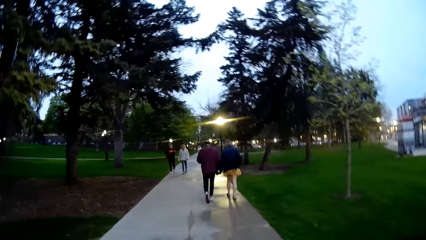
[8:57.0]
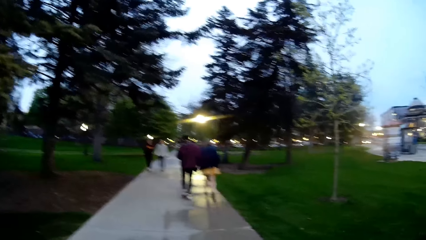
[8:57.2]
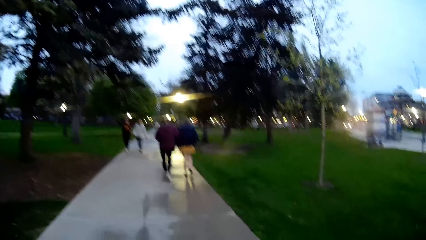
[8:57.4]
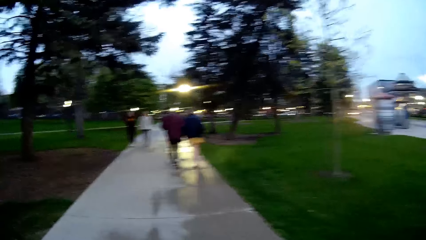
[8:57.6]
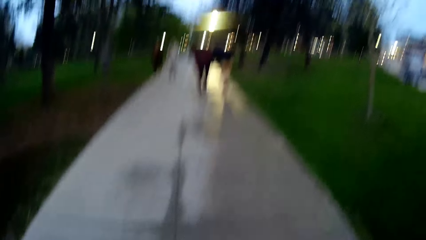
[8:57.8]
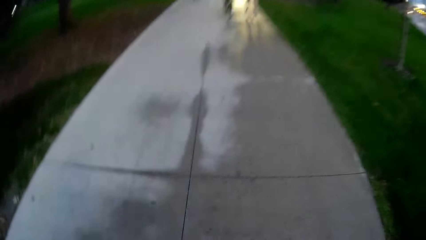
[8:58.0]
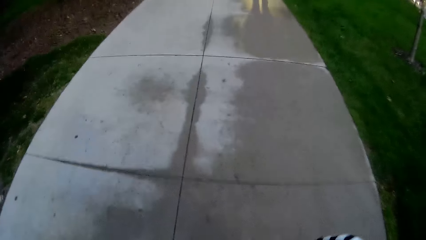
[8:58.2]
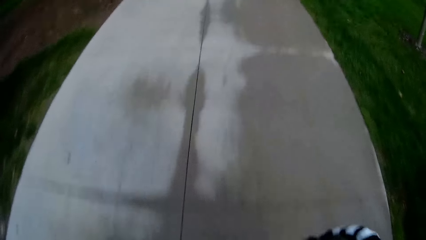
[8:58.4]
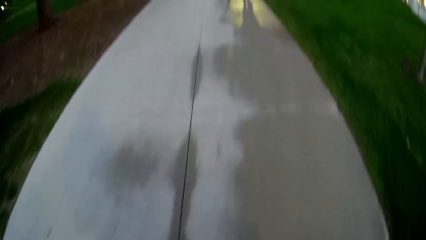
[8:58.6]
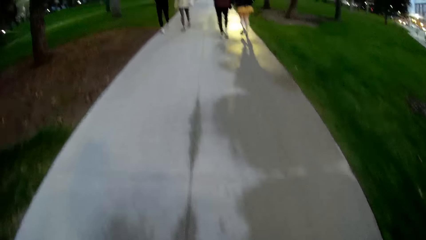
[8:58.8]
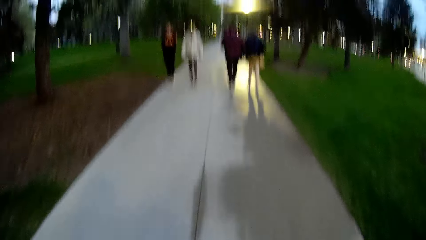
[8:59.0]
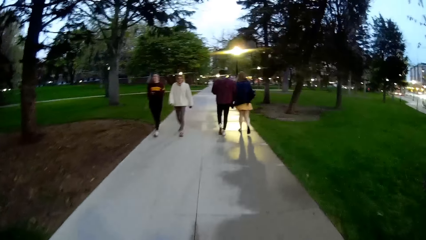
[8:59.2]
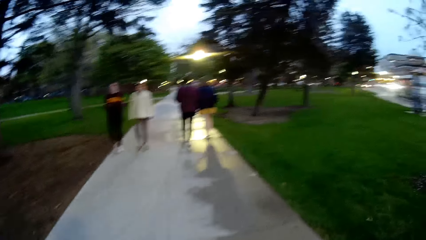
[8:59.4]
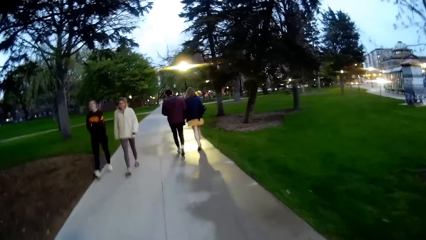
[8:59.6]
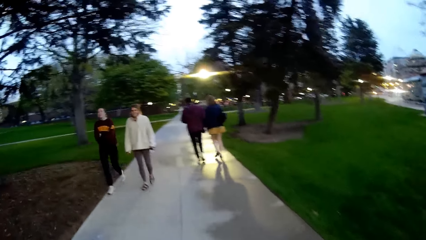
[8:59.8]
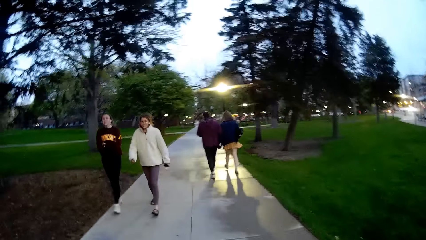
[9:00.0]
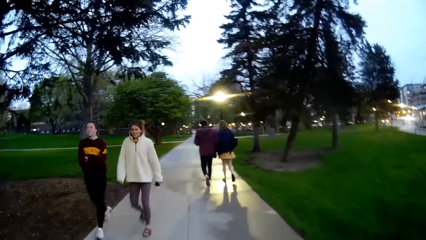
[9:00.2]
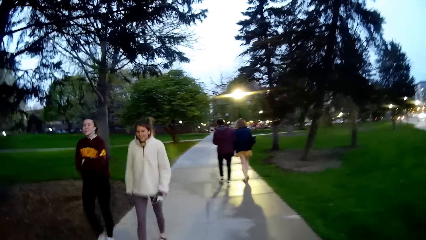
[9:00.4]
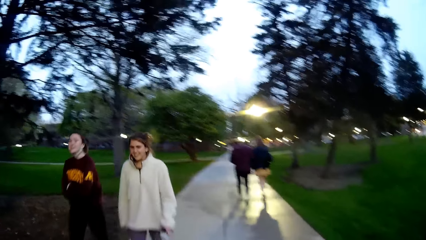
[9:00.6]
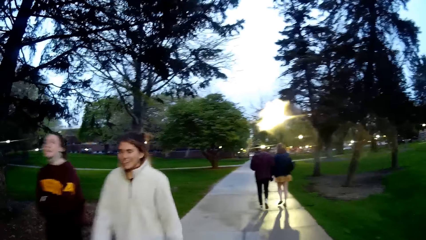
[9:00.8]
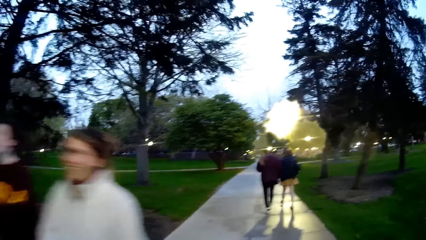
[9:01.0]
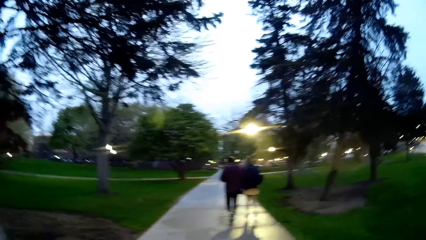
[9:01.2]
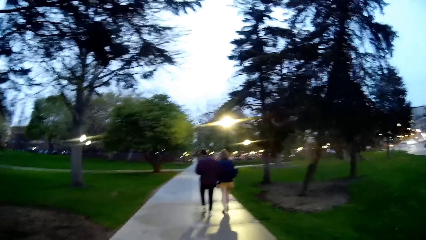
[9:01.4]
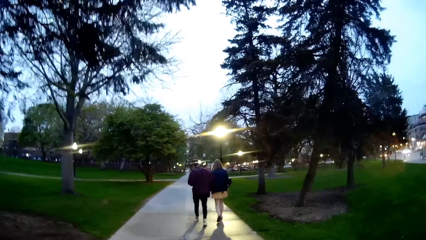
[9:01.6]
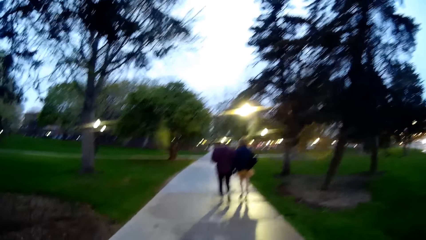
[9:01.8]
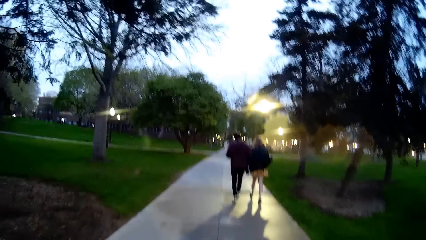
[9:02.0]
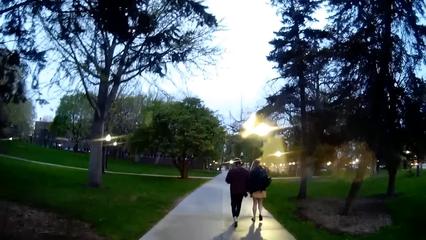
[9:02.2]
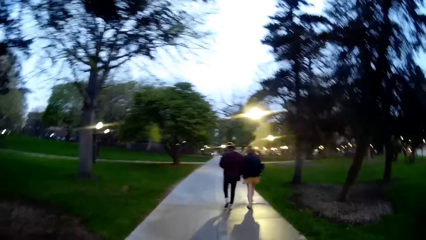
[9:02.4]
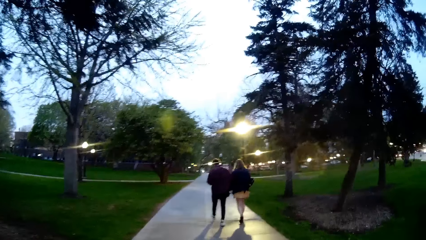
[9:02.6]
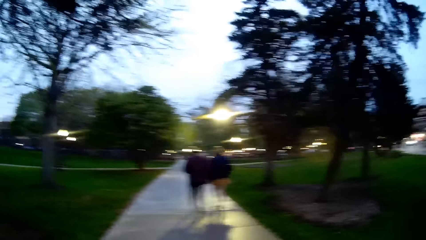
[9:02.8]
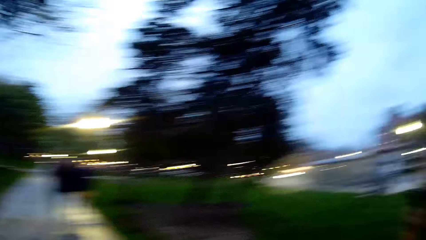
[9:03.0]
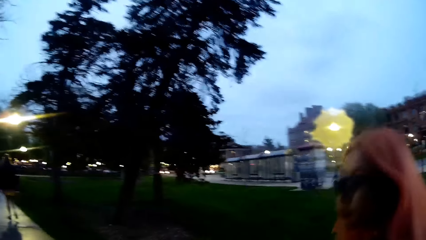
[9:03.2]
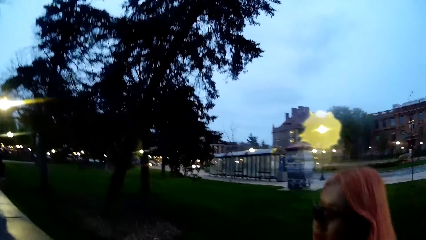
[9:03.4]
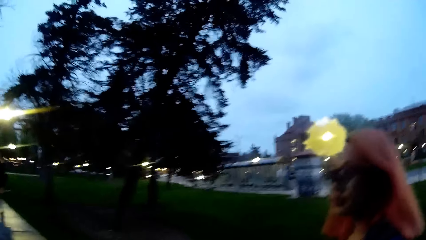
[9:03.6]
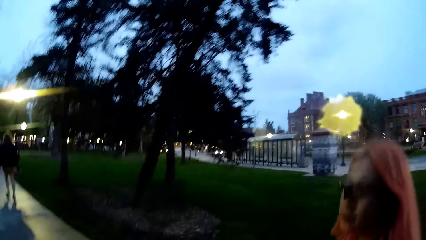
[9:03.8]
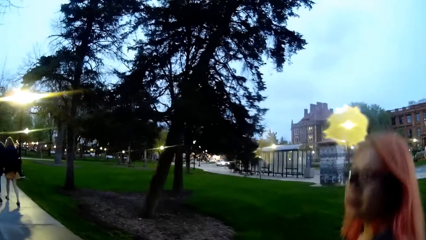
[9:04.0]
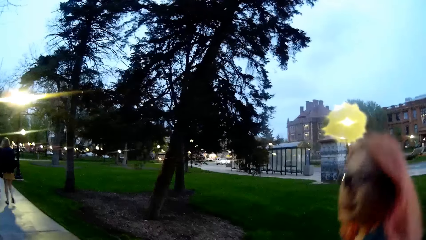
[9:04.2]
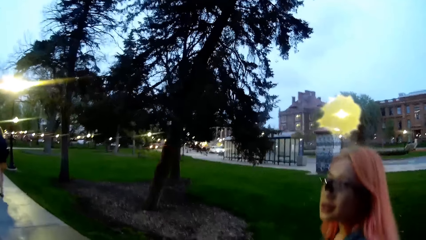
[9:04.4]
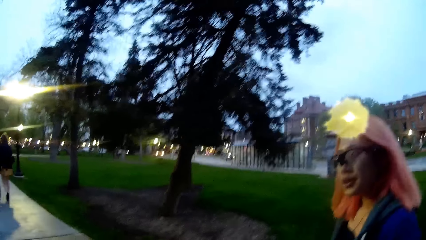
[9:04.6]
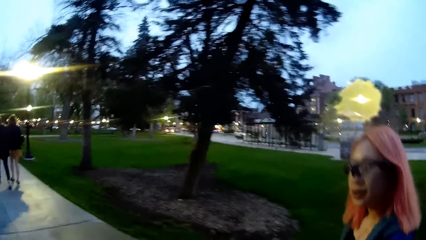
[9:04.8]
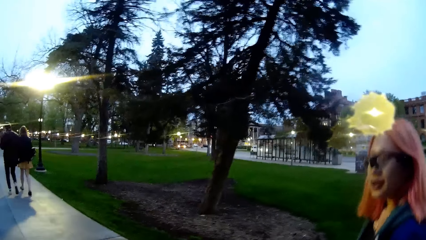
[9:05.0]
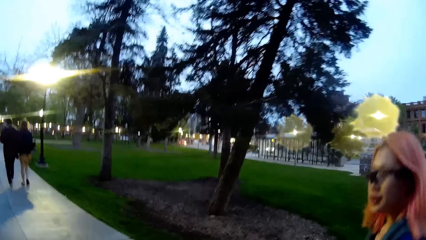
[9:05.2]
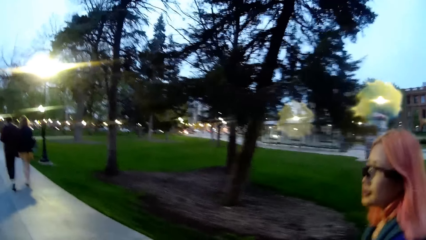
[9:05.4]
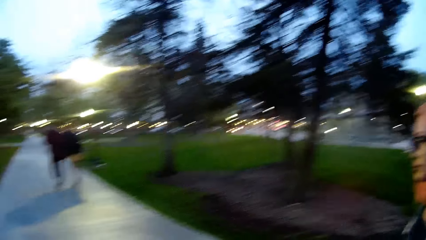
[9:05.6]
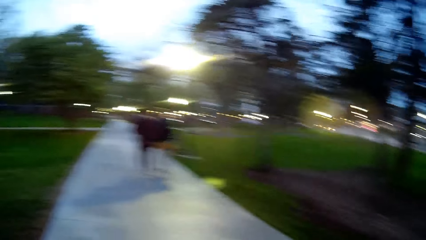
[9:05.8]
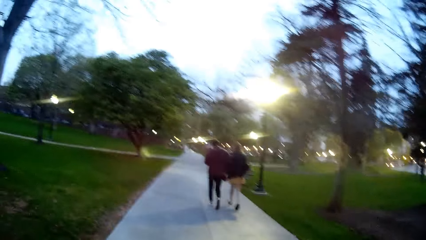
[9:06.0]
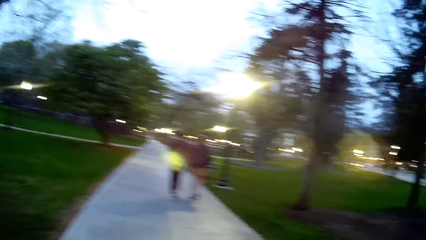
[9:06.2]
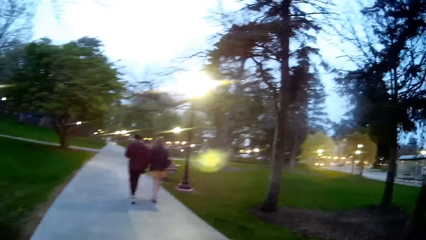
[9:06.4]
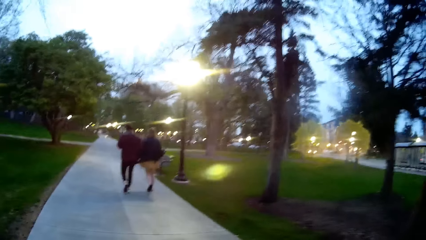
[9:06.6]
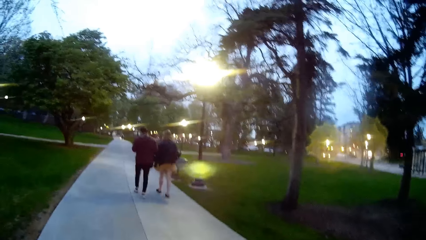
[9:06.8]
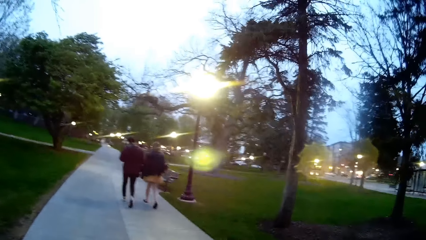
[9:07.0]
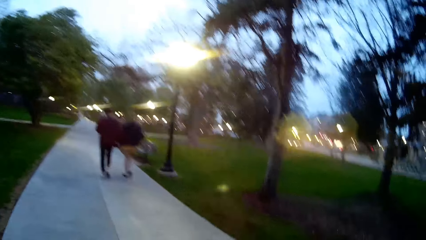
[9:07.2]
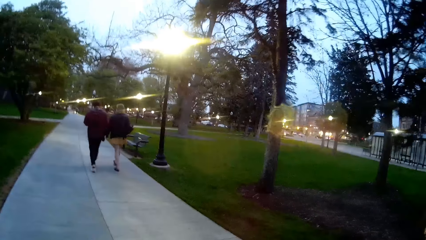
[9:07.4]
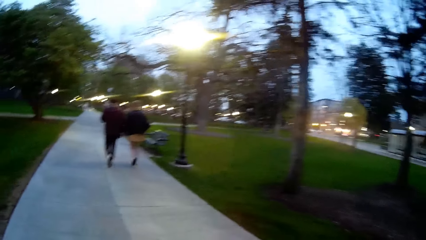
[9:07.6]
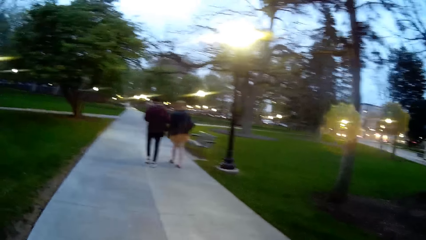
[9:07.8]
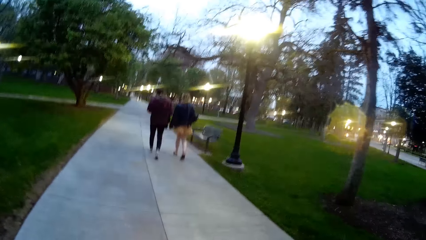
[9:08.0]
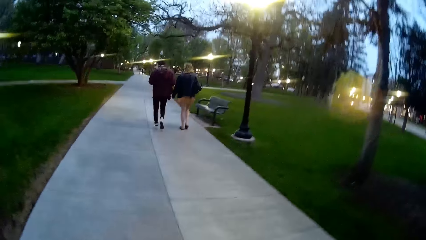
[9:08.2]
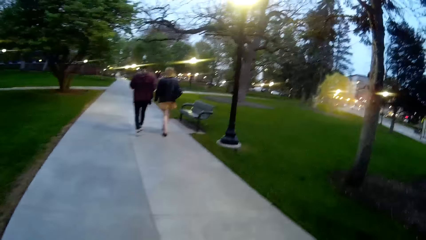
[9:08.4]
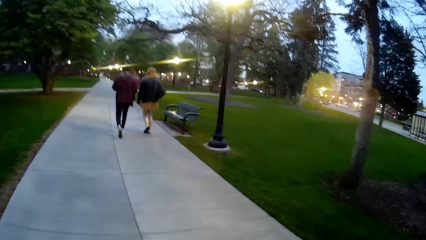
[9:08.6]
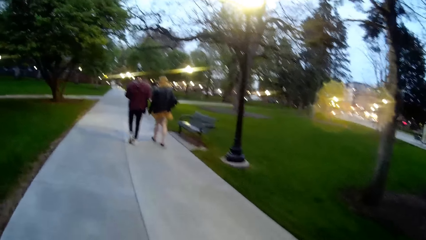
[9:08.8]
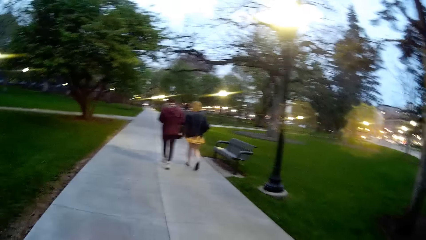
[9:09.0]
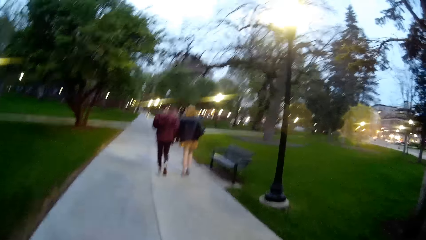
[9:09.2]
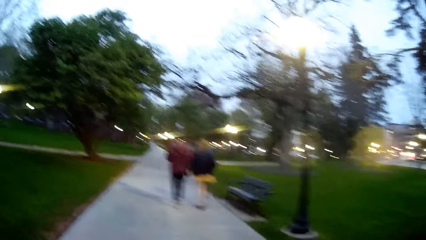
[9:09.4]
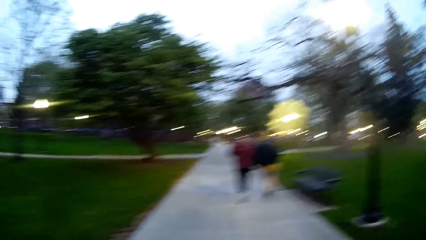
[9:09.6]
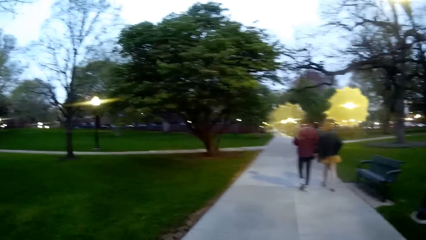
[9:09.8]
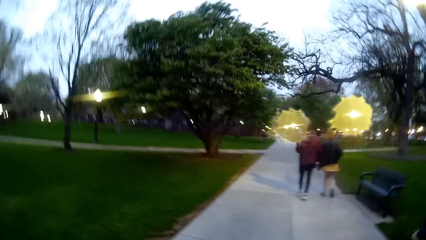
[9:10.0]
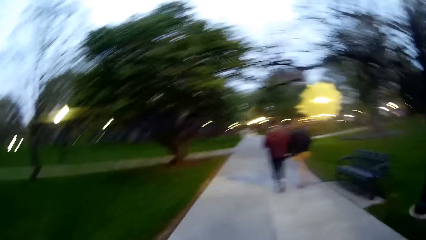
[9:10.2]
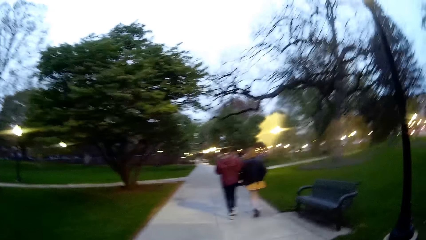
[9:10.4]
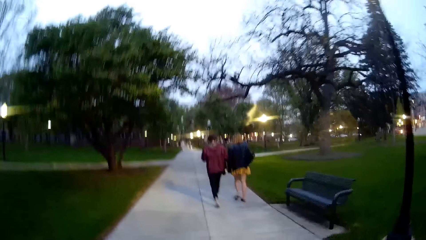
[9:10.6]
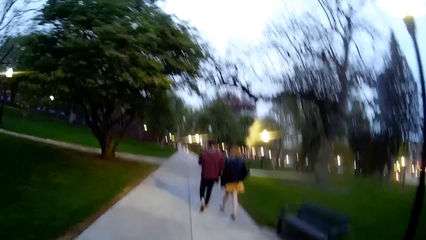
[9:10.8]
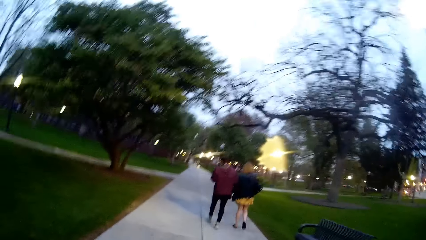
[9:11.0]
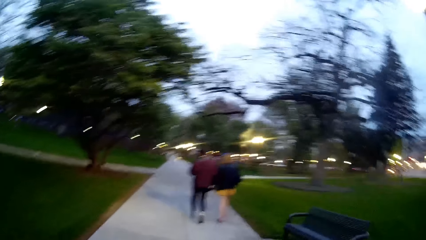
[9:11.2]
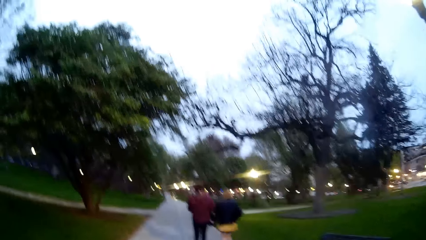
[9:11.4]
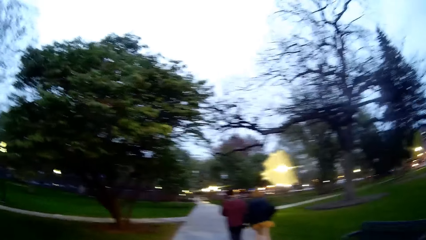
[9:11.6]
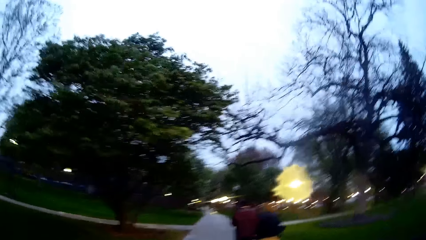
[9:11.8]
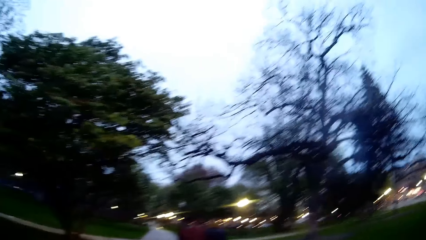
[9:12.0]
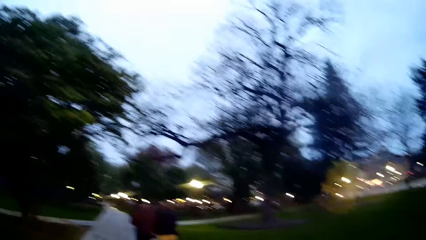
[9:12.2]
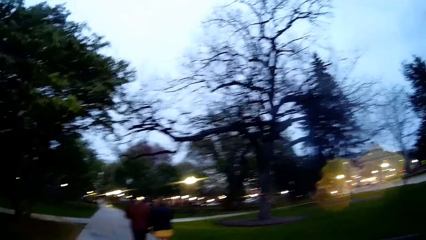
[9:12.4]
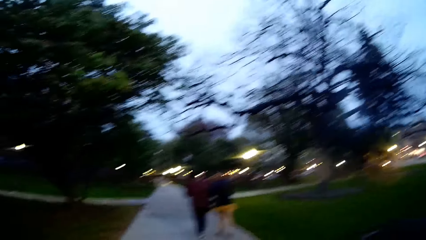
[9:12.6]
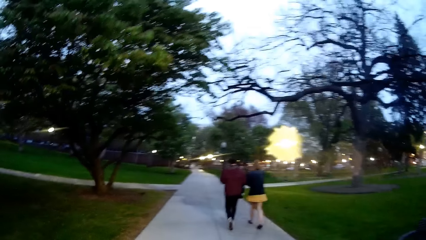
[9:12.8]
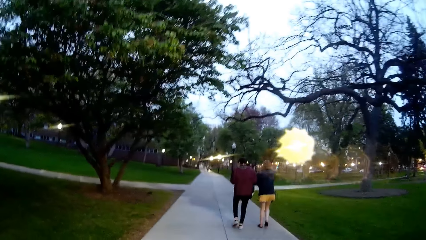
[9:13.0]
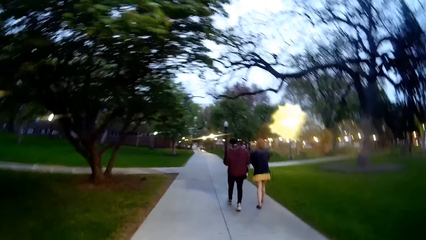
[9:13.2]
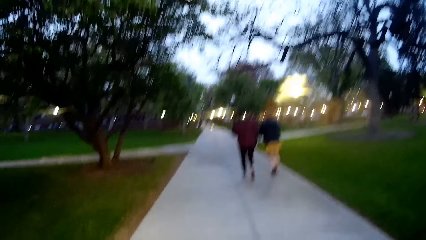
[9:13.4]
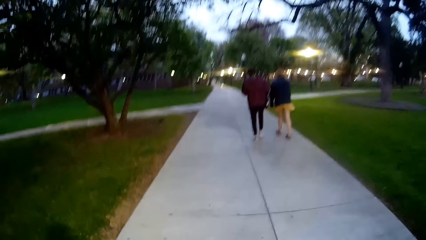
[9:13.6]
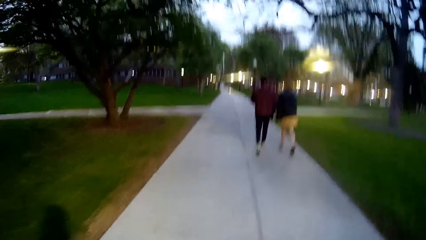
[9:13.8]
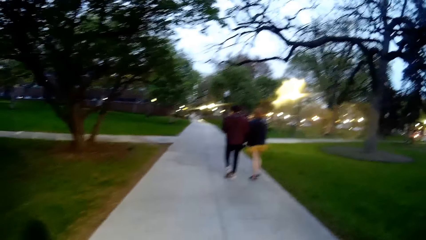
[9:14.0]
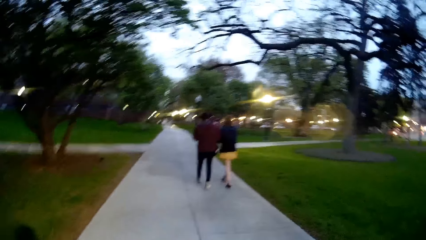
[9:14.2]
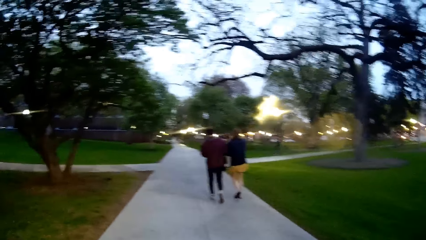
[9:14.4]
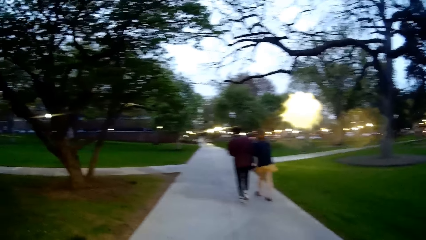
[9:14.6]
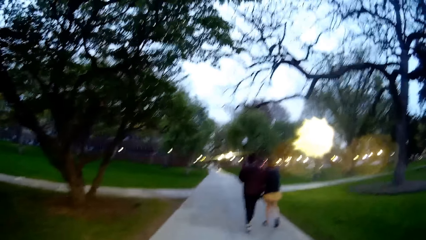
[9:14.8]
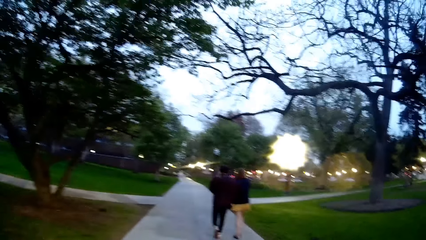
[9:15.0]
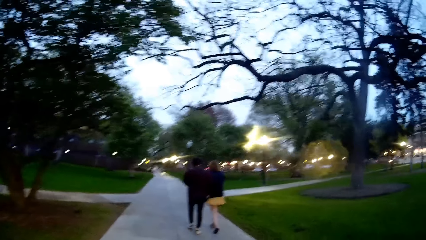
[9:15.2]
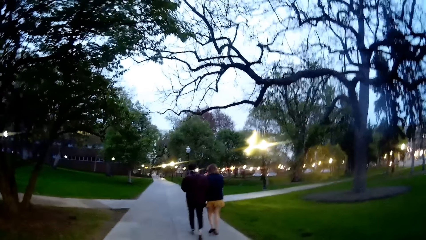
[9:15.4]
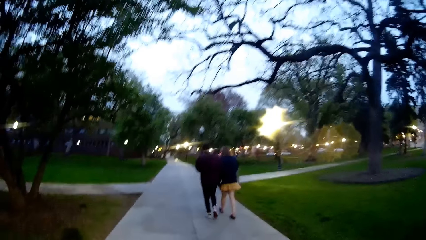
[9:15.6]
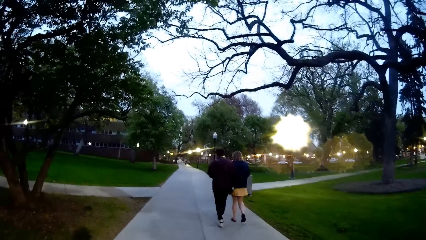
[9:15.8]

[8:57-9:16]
A woman and another woman walk past the camera wearer. Another woman walks down the walkway.
